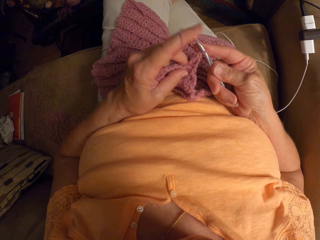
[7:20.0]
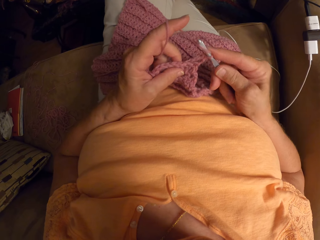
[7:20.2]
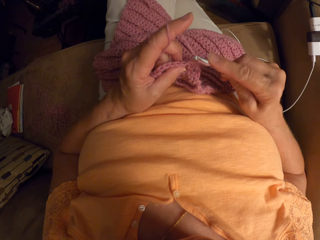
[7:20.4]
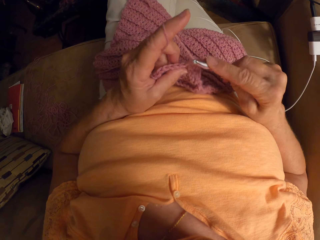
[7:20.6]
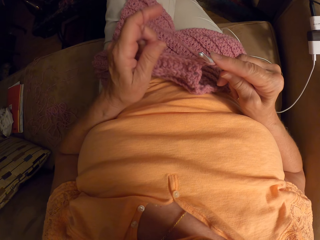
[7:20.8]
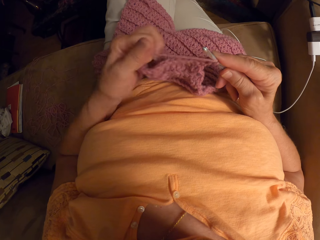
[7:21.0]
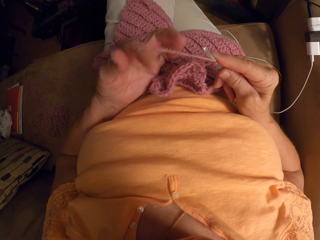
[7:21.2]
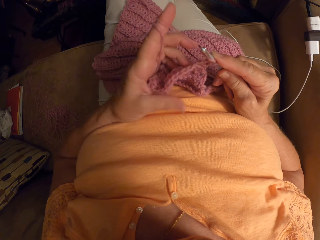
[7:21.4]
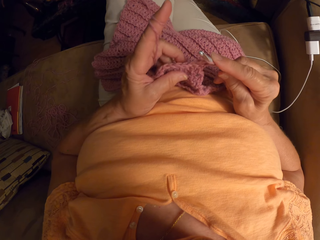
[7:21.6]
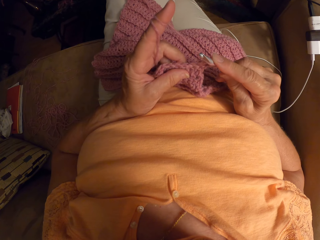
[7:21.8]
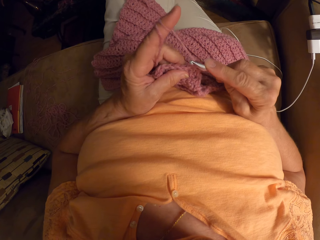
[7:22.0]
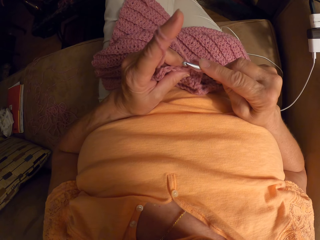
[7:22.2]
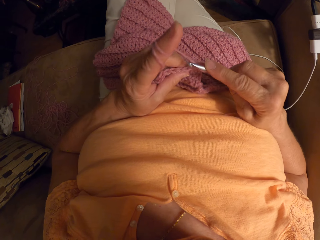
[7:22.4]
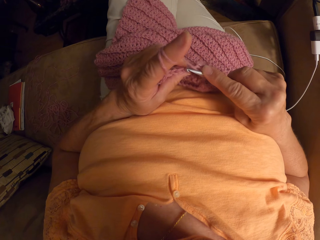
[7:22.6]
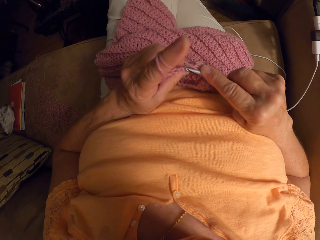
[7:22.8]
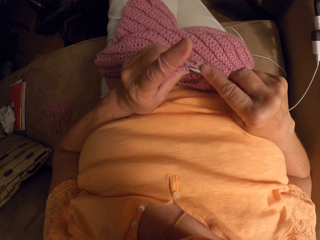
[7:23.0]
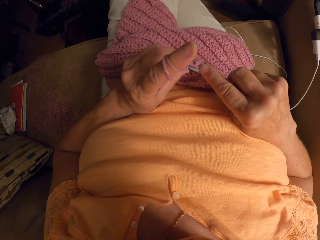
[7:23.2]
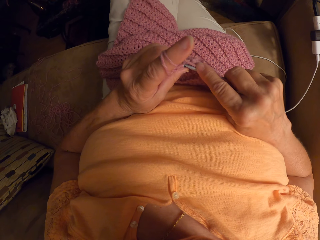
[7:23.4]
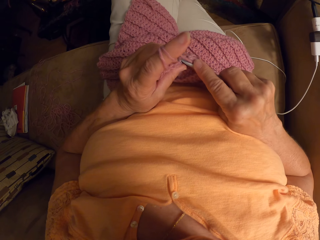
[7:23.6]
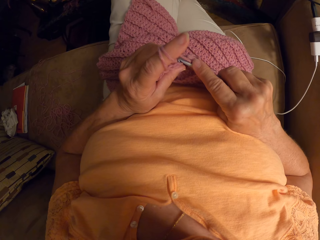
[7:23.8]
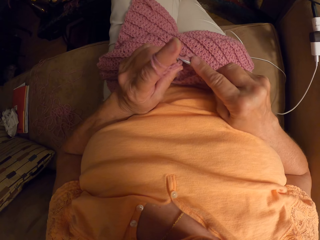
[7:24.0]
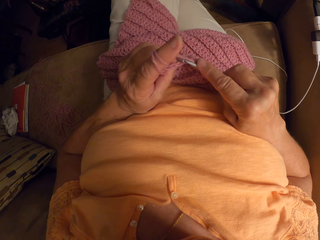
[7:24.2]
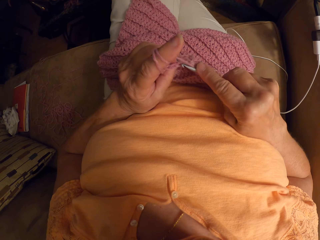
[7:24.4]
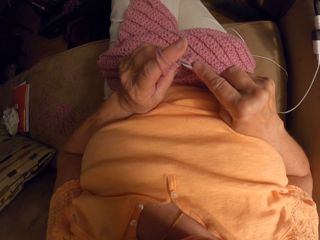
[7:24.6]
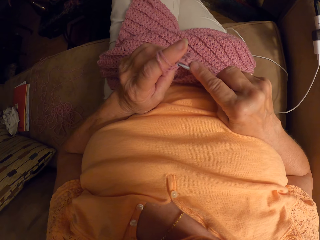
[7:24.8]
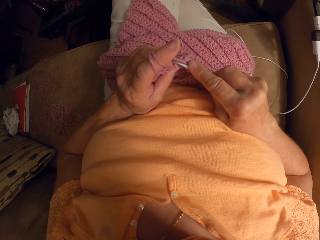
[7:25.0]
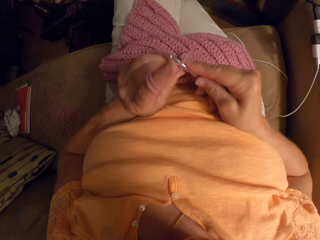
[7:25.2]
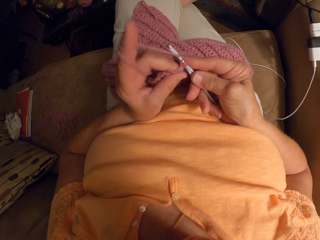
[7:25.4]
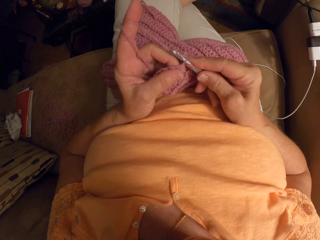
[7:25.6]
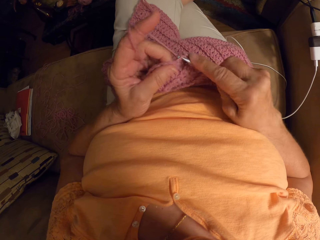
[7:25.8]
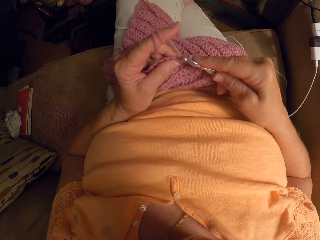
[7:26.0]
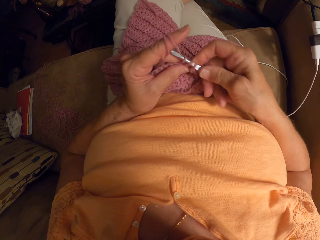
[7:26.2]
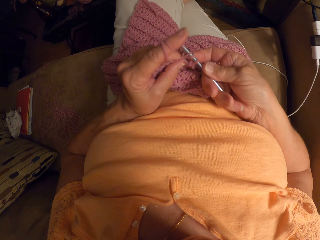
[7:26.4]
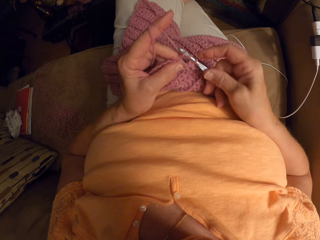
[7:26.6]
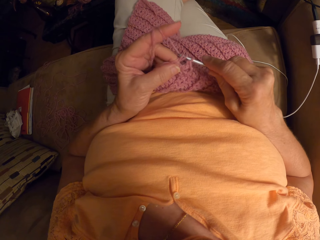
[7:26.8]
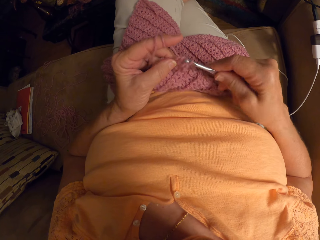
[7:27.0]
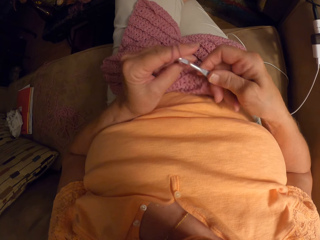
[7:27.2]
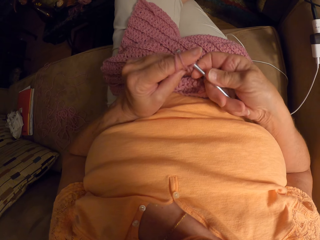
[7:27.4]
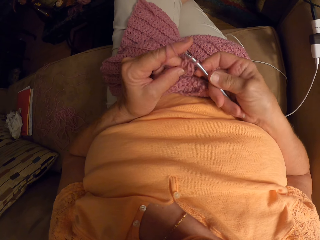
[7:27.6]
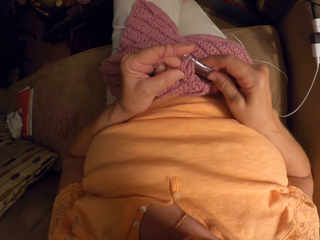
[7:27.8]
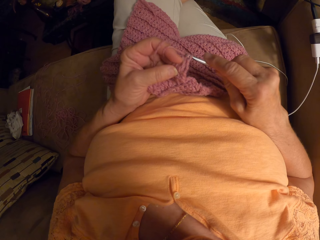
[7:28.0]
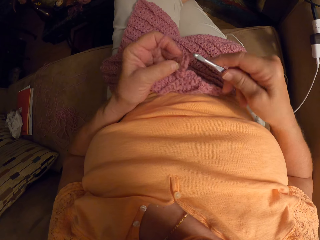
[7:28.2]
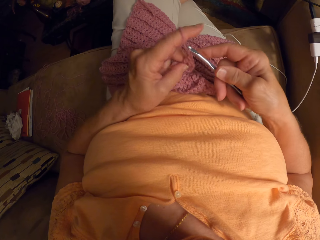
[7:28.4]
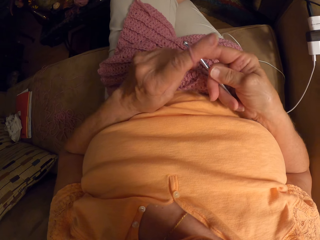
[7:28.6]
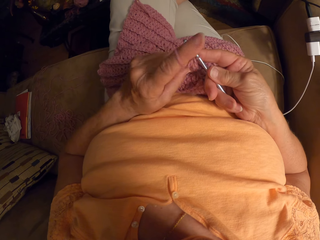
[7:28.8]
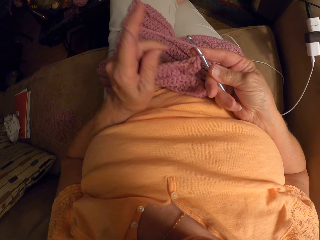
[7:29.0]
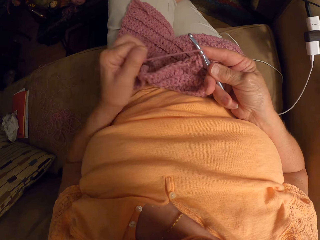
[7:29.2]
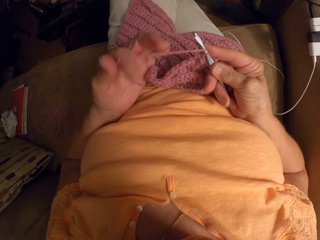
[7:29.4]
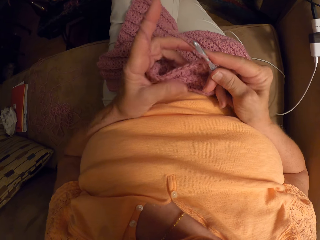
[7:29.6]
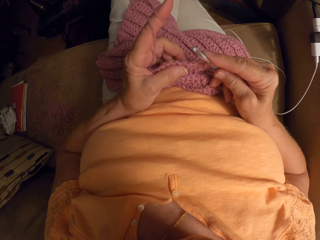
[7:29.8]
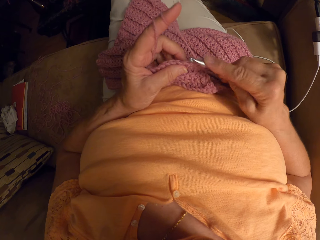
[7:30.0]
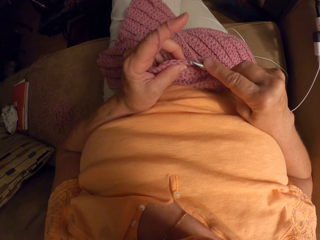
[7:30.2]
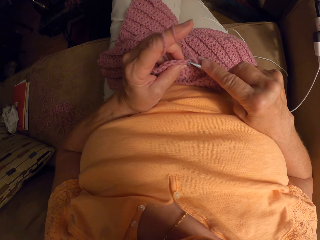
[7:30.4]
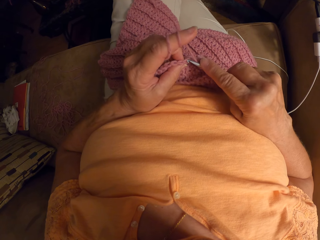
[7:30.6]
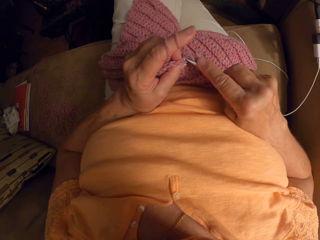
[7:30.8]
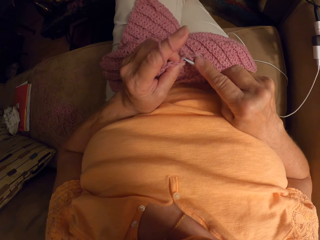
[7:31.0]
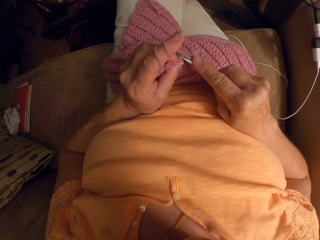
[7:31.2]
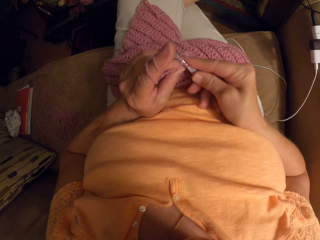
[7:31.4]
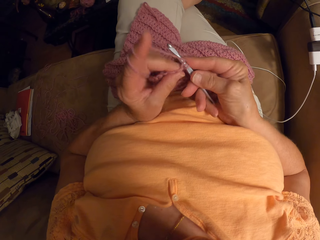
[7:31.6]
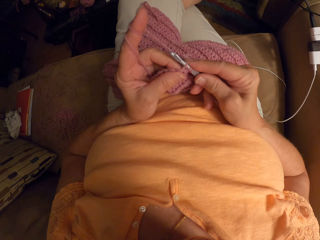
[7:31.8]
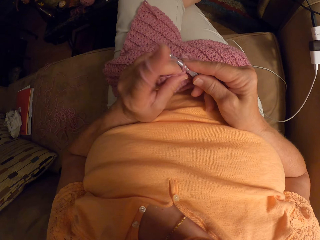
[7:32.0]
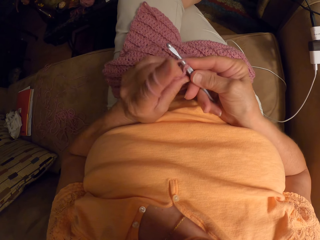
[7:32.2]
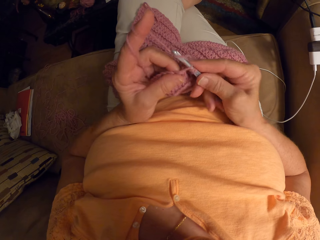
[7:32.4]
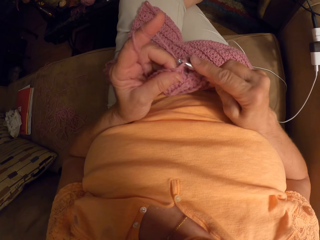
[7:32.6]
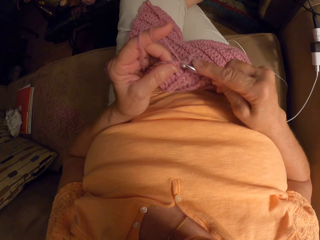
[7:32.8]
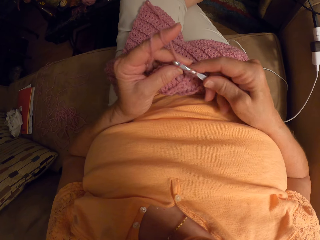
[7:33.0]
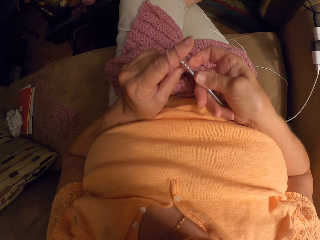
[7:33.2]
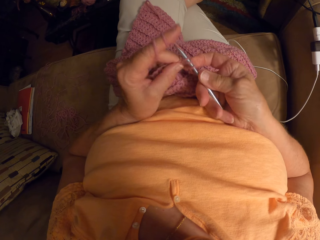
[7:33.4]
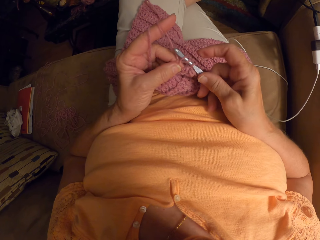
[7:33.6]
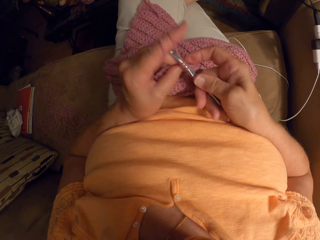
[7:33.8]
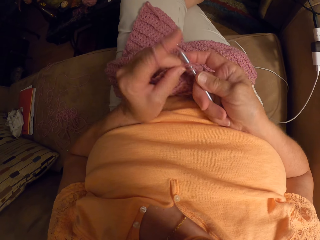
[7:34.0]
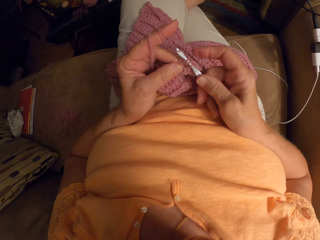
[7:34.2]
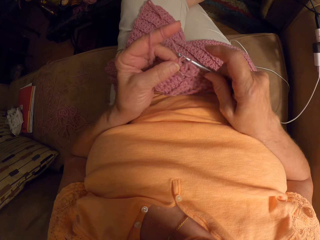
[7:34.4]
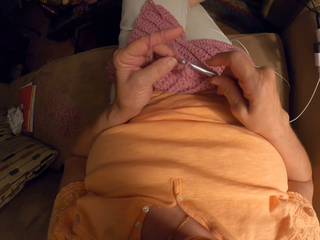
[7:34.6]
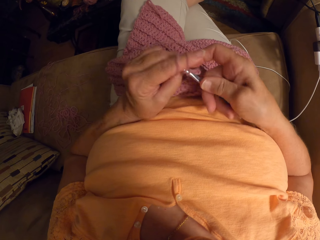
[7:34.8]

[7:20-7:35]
The camera wearer wraps the yarn around her left hand, on her index finger. She interlocks the garment using a crochet hook. She wraps the yarn around her left hand, on her index finger. She interlocks the garment using the crochet hook.

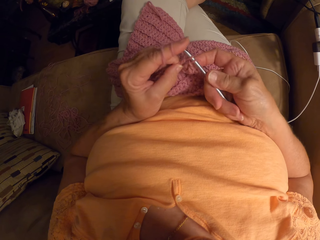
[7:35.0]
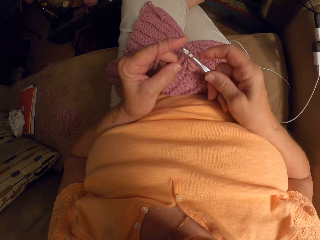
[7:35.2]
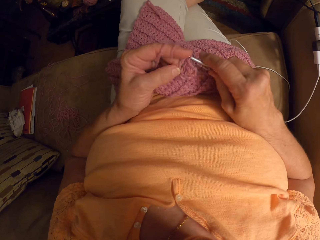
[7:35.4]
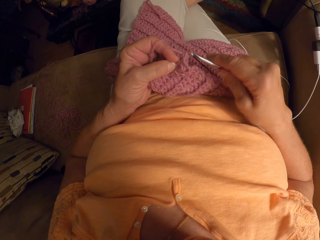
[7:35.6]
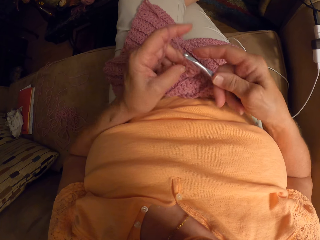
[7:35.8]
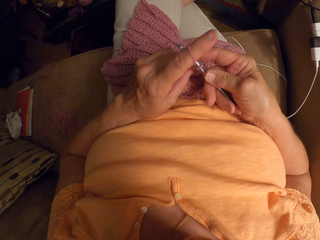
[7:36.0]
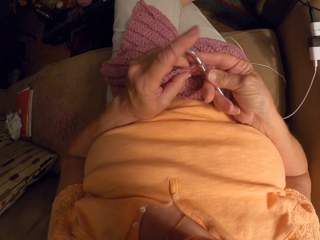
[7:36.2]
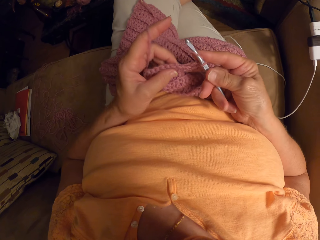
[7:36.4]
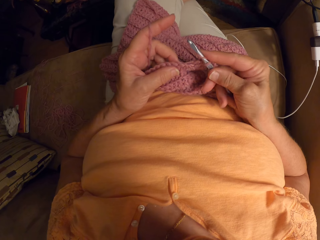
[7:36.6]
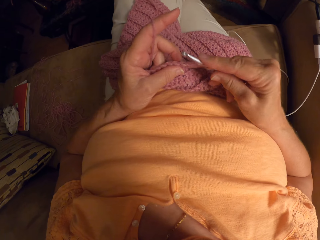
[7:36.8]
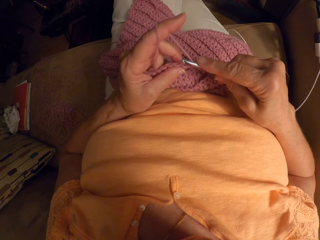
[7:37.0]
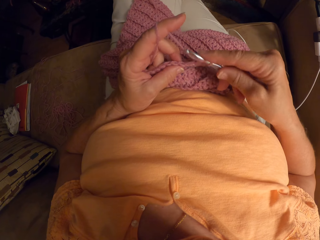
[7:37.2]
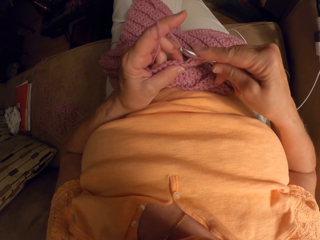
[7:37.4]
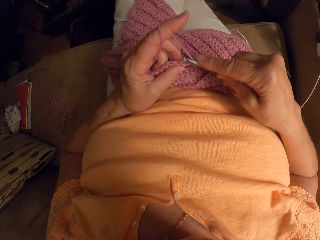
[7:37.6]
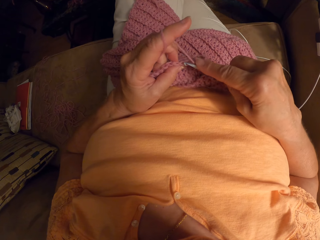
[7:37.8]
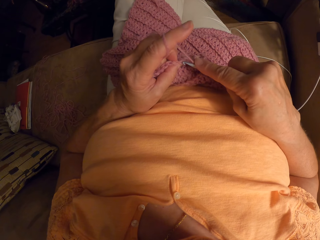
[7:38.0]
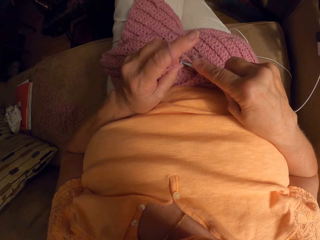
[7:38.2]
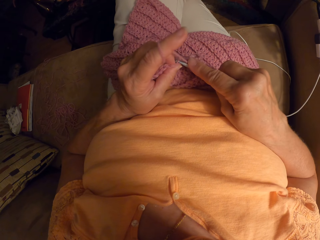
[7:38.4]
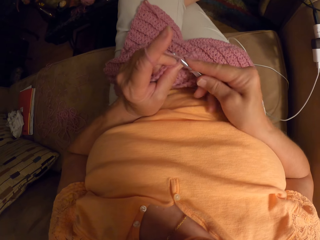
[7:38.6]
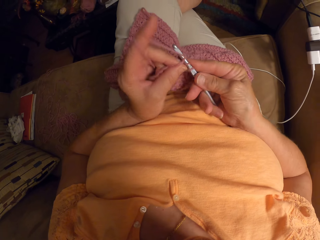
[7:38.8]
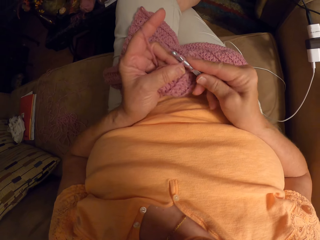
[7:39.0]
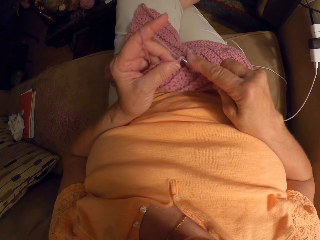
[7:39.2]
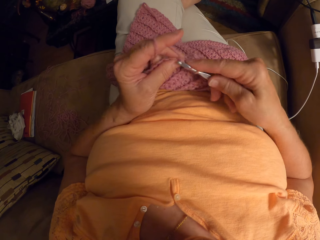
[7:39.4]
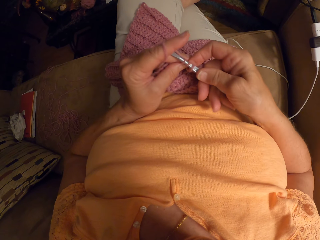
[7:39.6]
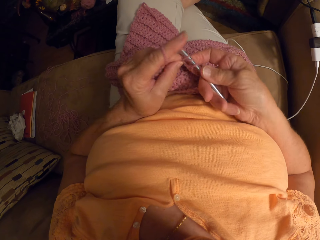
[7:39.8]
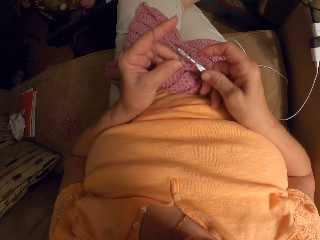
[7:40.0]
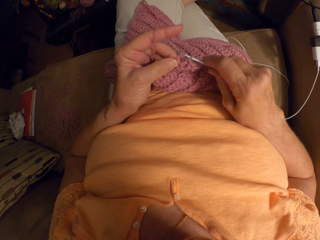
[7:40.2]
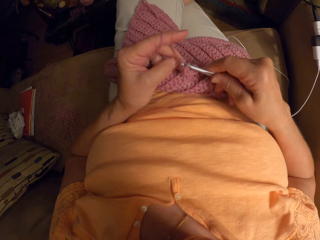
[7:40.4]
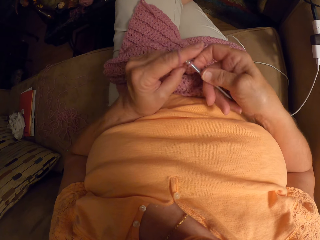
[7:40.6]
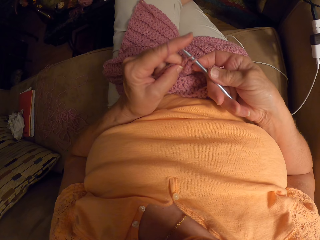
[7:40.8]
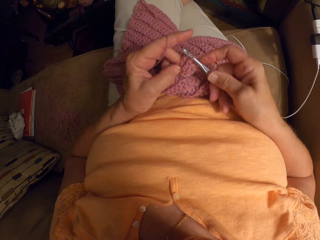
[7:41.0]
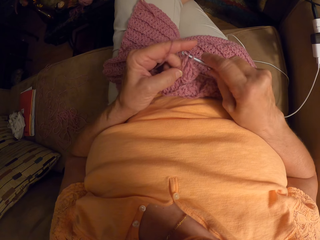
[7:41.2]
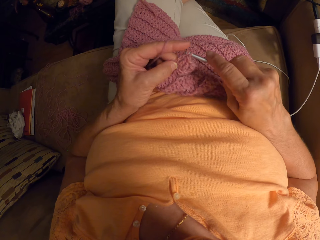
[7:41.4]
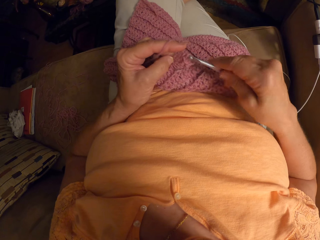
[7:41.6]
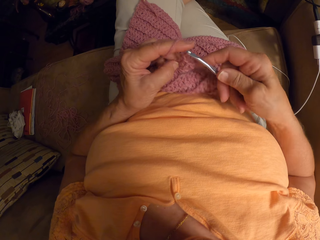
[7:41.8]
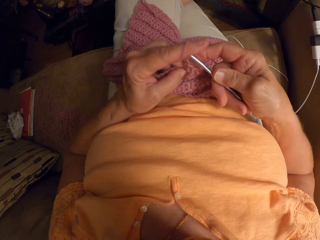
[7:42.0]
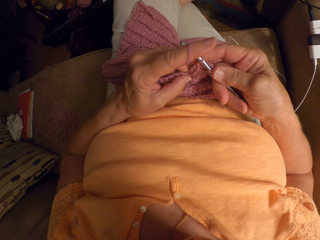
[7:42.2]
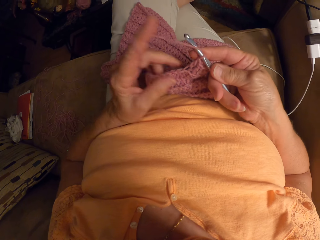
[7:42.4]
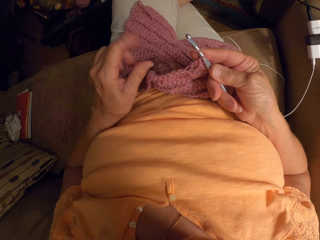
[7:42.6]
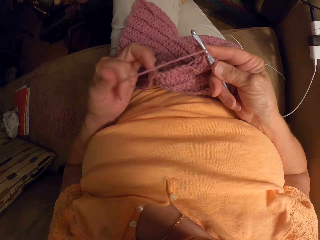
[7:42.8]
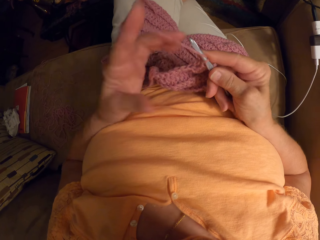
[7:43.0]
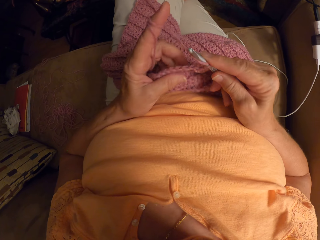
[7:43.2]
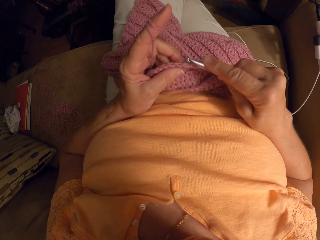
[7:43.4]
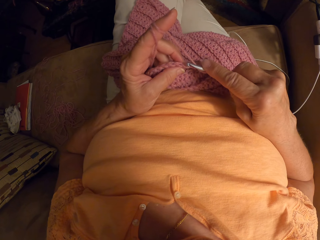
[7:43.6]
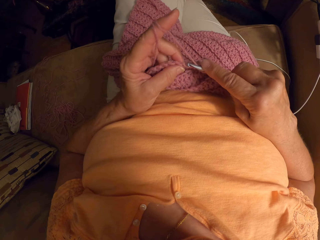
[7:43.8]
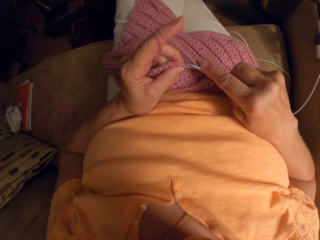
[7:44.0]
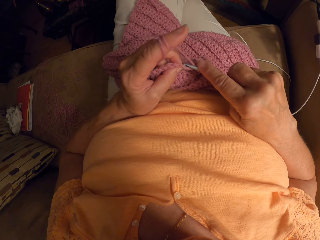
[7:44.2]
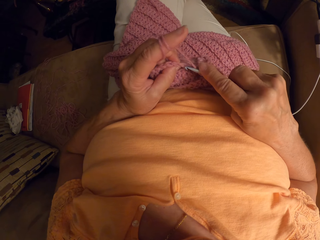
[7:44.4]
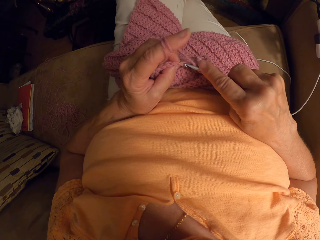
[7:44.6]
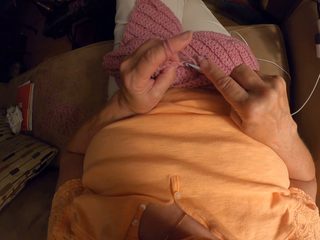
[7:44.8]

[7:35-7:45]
The camera wearer wraps the yarn around her left hand, on her index finger.
